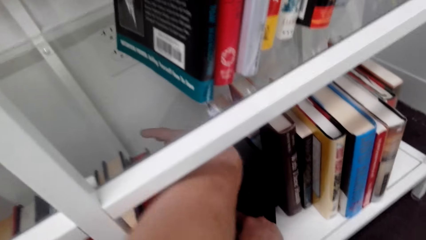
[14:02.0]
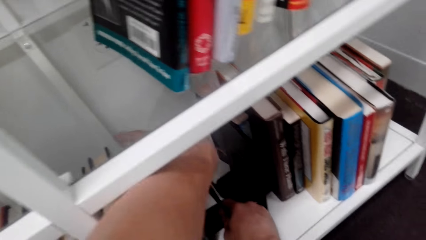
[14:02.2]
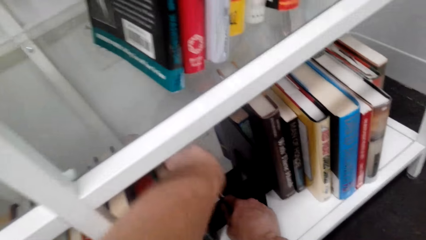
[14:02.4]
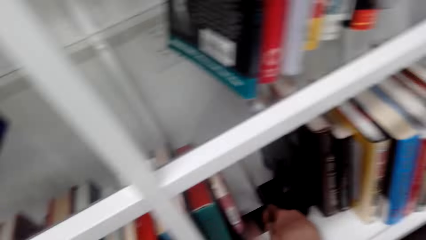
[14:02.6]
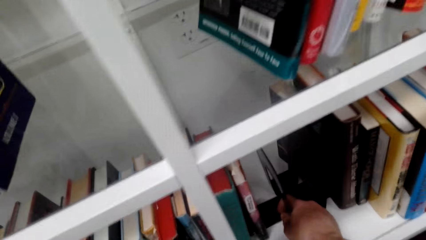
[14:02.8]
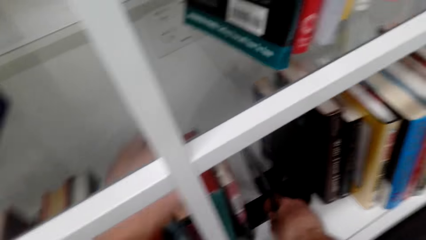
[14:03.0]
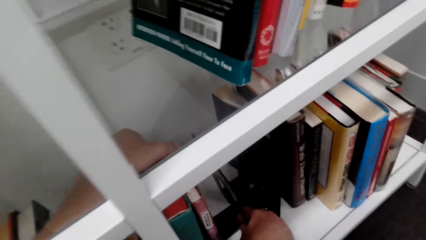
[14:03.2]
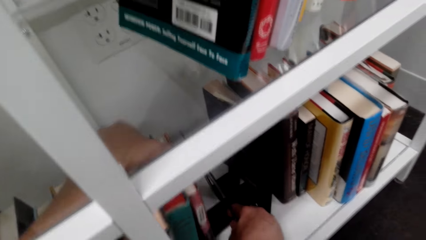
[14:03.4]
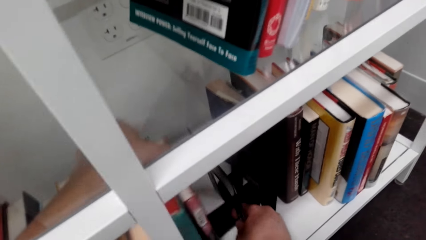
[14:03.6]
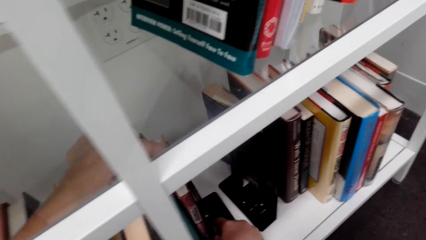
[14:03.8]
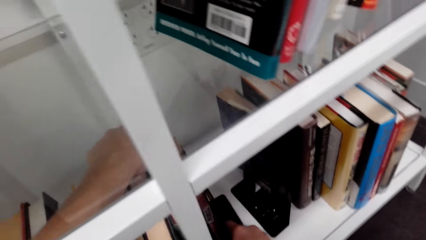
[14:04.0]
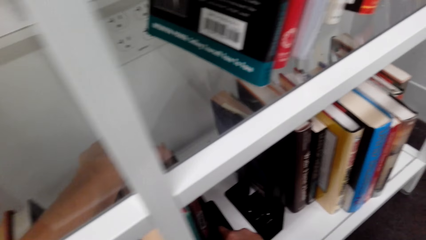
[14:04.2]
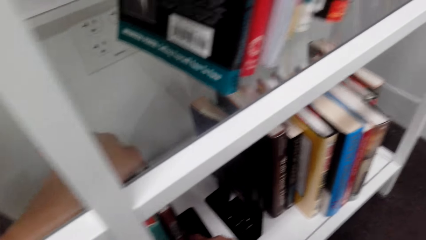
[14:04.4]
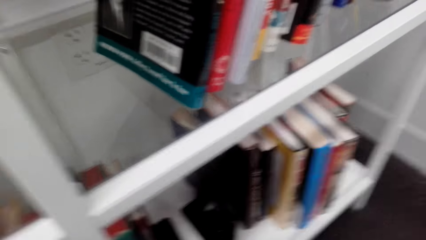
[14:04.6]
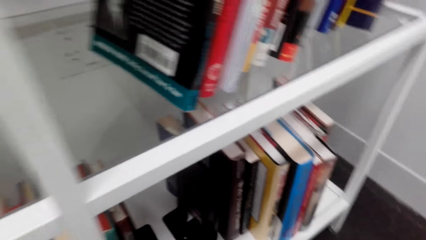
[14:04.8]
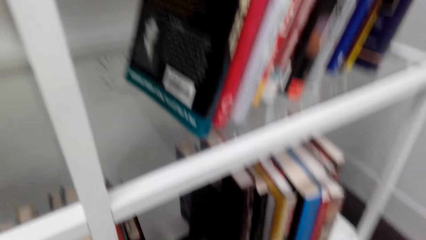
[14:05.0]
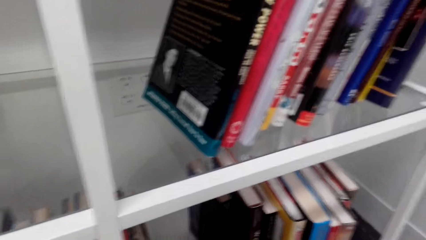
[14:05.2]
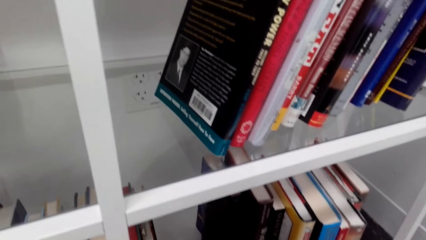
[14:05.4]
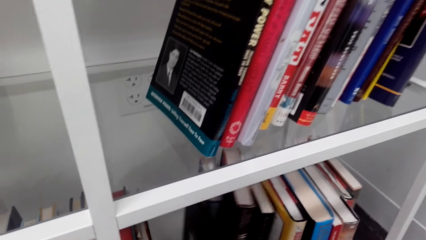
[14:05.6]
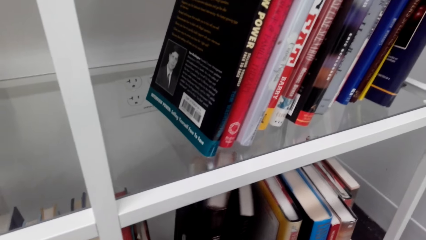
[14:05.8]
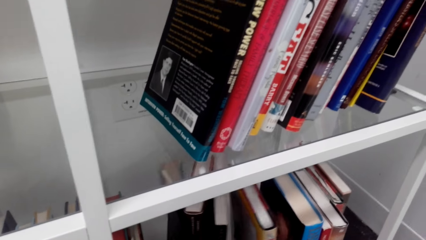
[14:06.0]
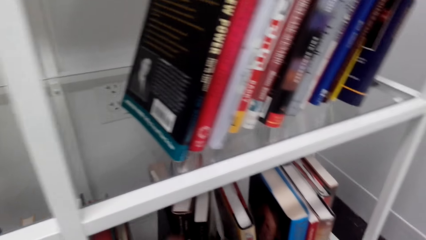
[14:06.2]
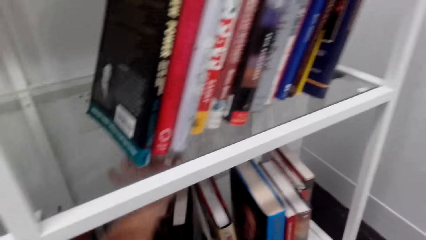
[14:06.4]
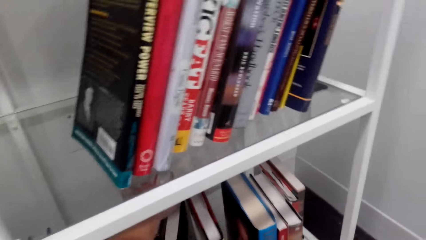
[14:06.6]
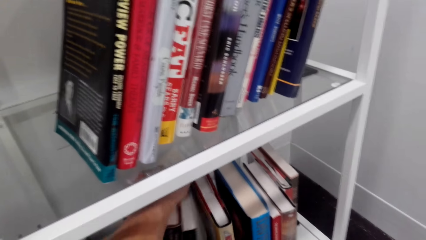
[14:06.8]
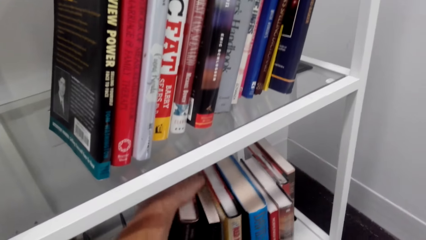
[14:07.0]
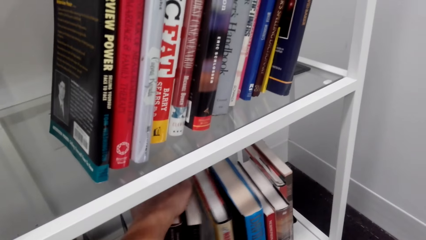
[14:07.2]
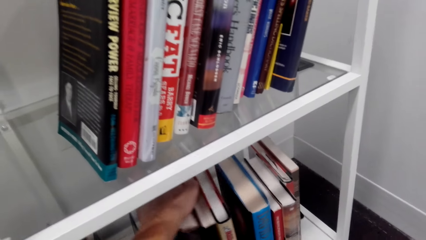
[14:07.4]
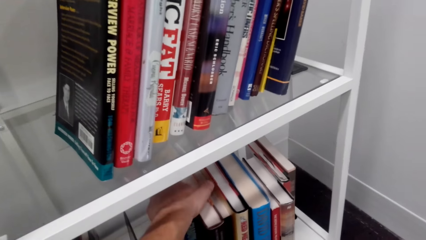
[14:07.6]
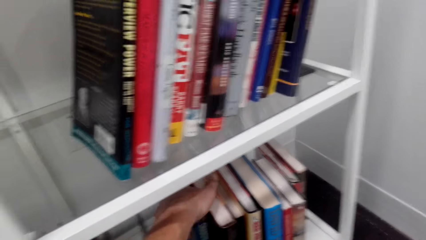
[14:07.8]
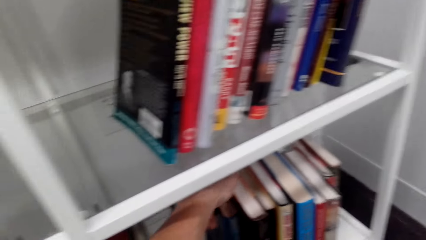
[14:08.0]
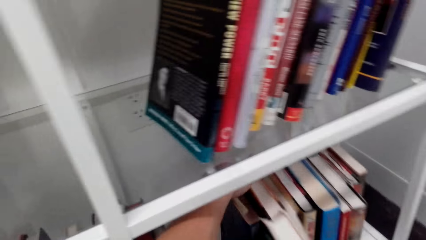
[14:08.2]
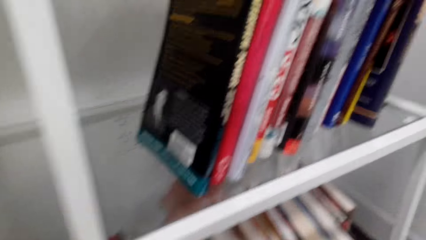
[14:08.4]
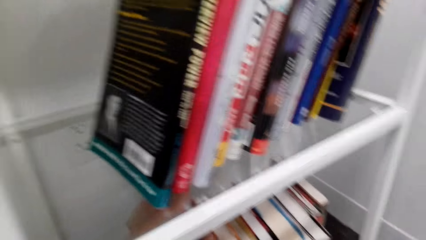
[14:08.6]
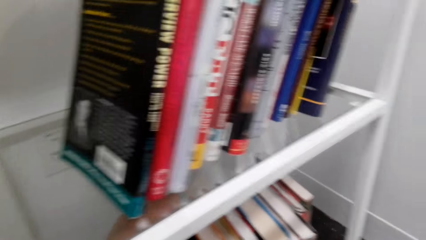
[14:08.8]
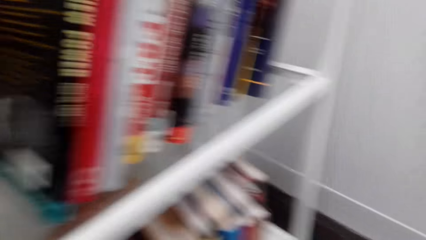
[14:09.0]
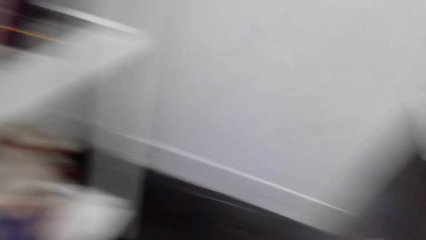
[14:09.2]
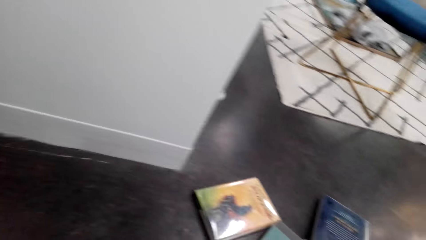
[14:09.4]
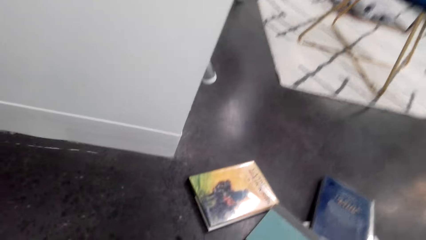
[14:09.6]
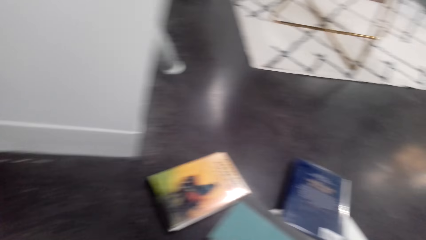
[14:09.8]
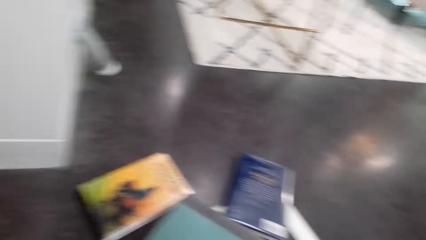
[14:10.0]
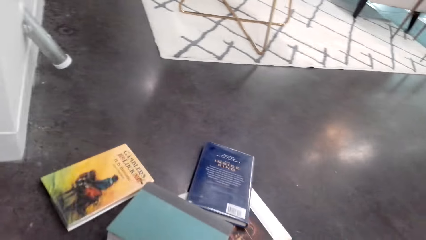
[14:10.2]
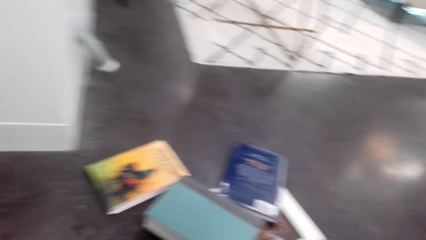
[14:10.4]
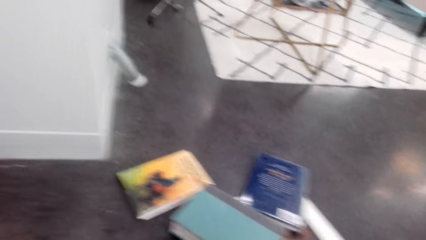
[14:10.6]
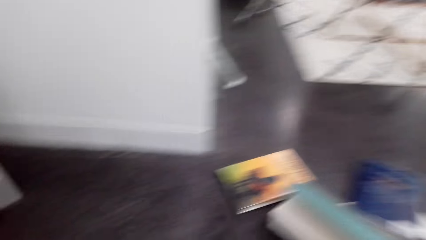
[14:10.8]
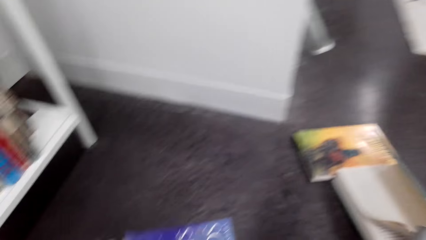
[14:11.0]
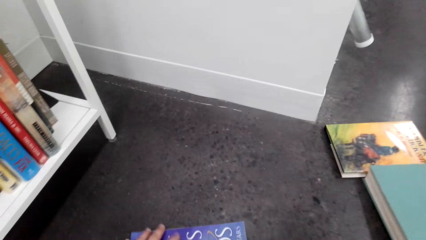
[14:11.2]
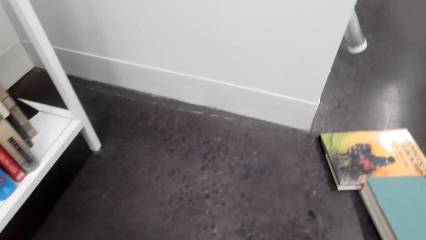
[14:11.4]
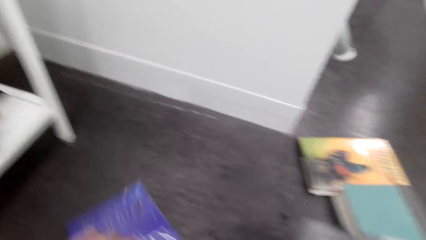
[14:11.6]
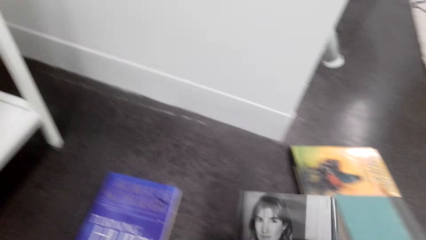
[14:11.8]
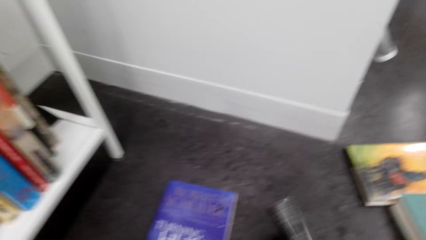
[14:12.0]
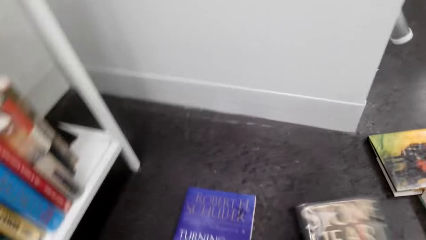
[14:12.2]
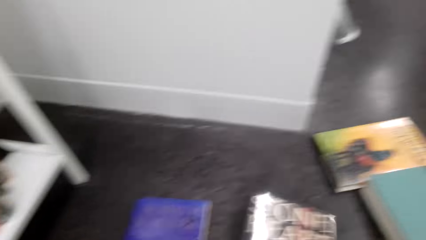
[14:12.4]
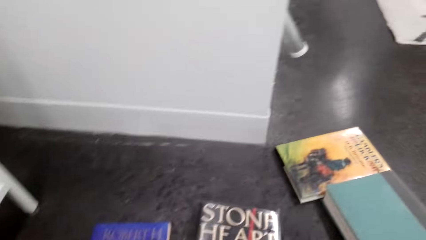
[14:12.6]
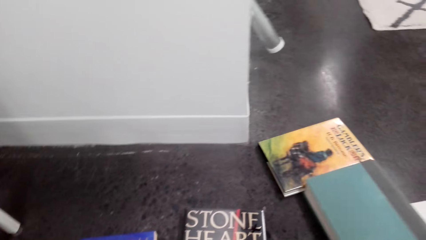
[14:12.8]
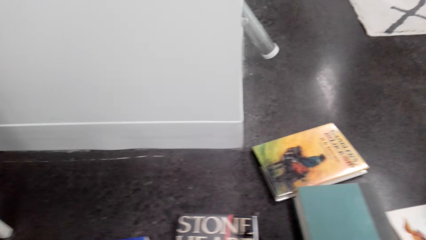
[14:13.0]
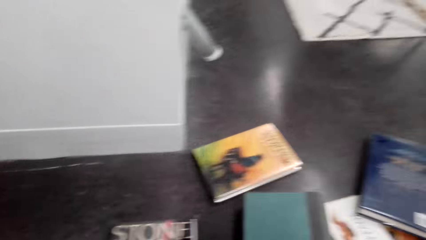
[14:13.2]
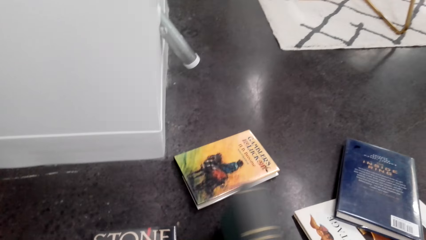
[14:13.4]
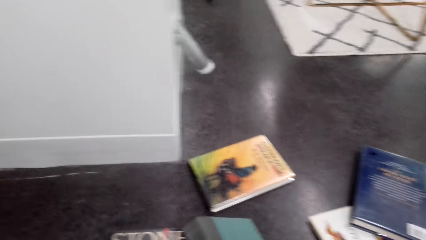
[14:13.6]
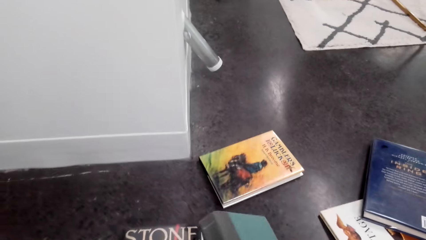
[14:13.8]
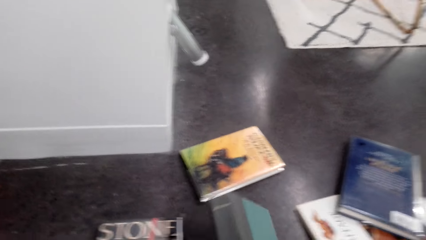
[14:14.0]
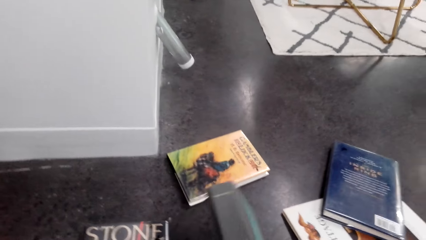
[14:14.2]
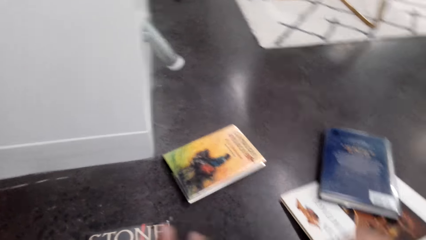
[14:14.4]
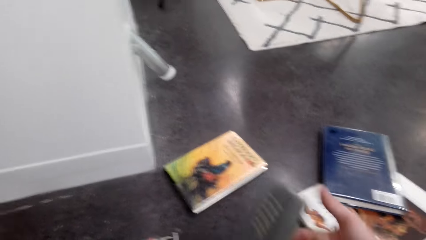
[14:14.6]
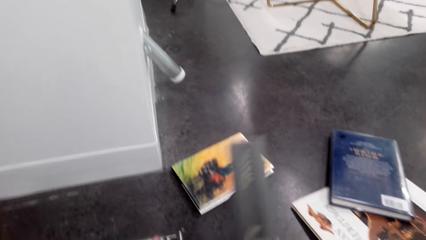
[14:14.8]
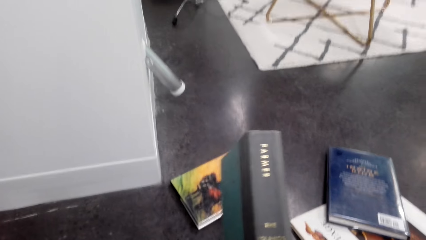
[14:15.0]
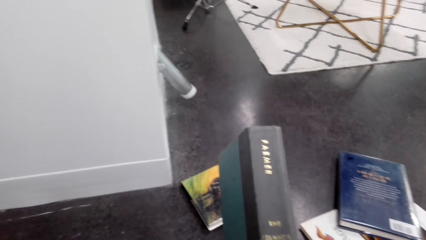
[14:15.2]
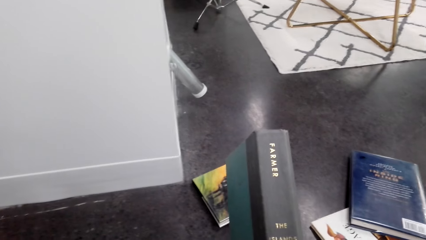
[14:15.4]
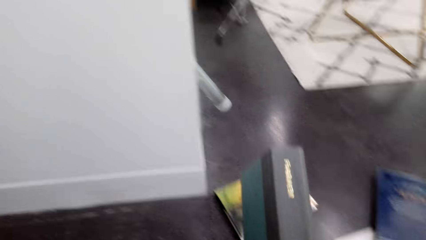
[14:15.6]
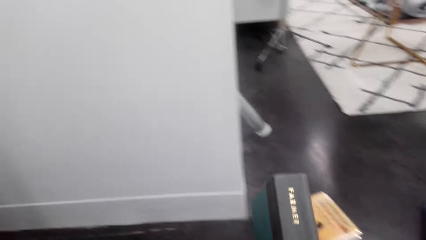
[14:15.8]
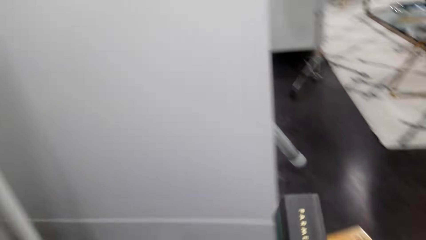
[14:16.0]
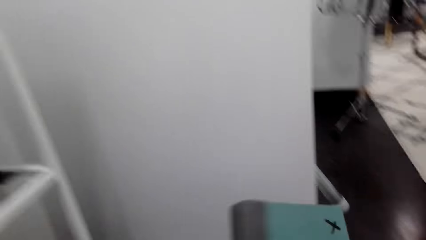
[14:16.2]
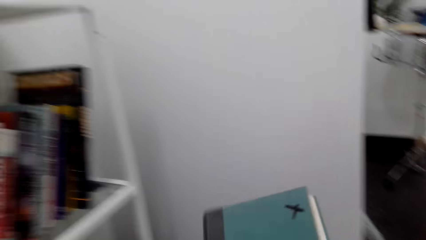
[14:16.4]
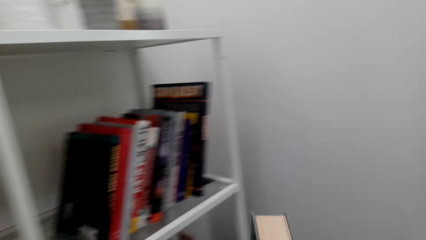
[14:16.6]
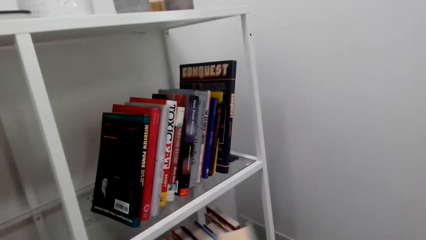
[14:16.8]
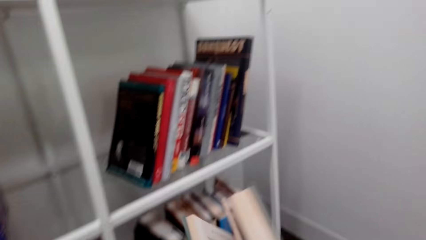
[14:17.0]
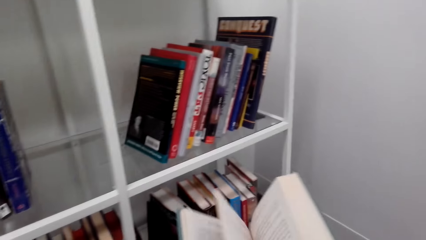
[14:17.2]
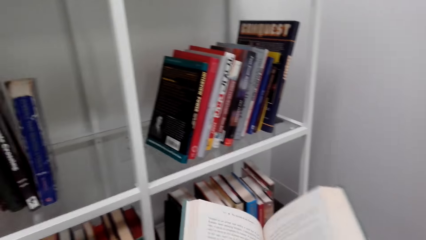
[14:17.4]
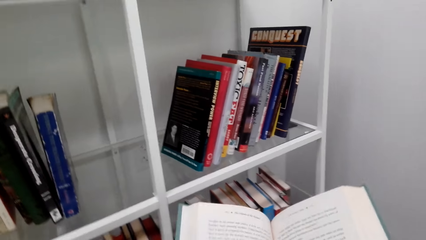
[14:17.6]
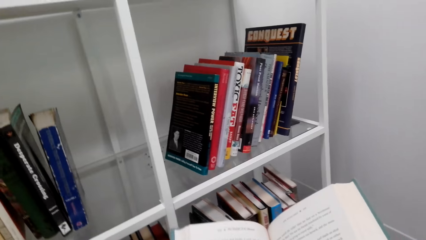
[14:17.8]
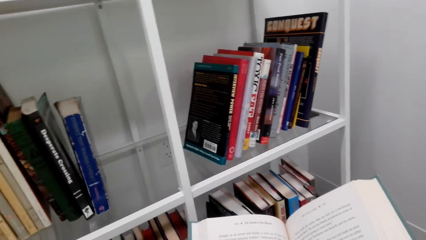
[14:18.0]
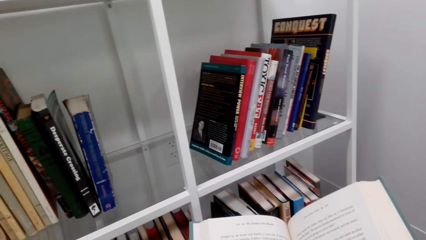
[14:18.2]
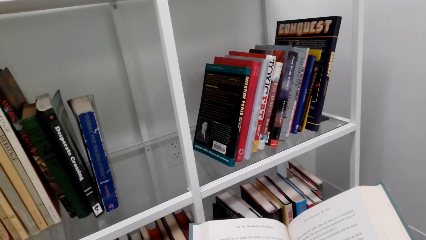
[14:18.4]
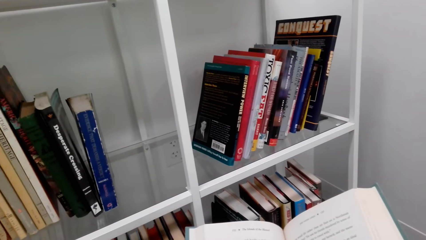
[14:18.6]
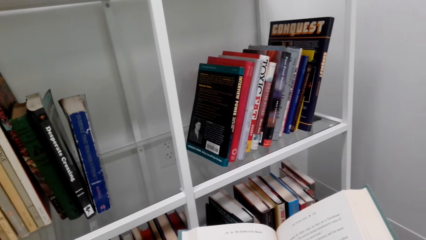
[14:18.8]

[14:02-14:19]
The camera wearer supports the books with a book end. They arrange the books on the bookshelf. They pick up a book from the floor. They pick up another book from the floor. They look at the book and open the book.
